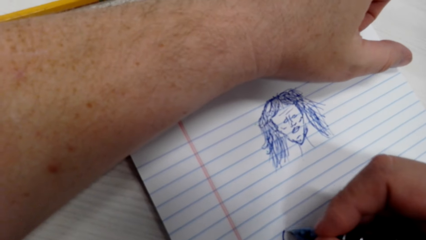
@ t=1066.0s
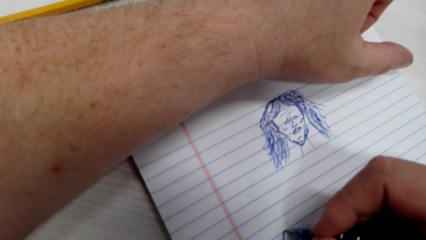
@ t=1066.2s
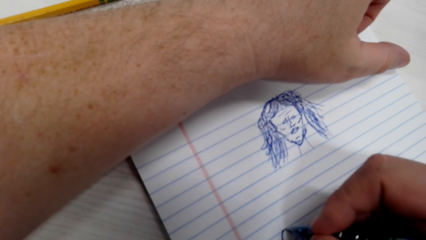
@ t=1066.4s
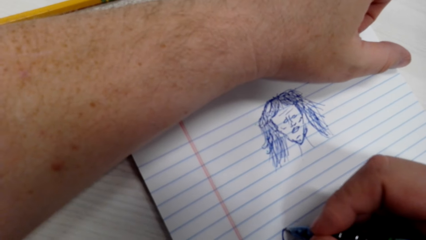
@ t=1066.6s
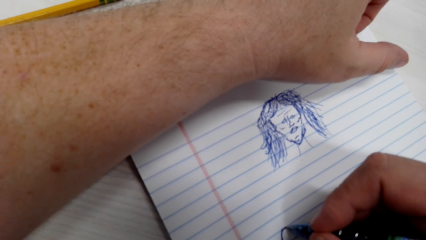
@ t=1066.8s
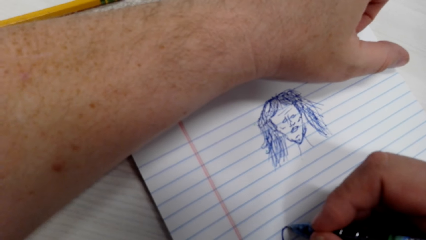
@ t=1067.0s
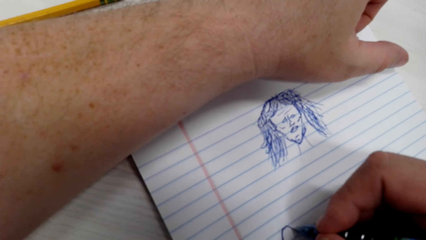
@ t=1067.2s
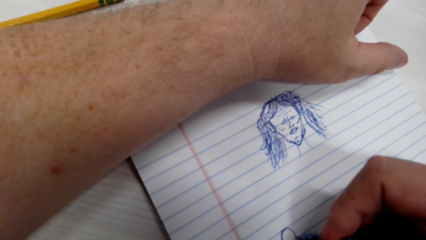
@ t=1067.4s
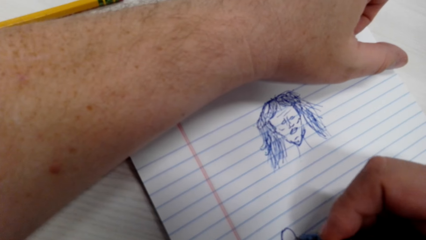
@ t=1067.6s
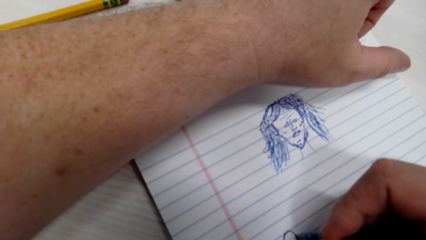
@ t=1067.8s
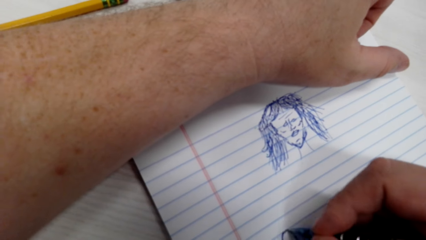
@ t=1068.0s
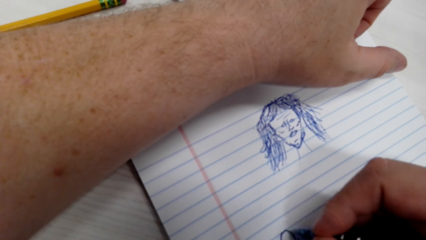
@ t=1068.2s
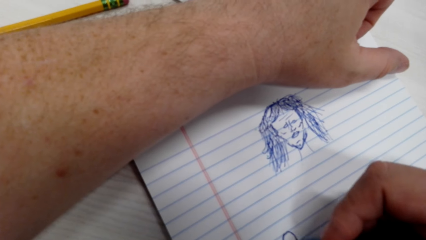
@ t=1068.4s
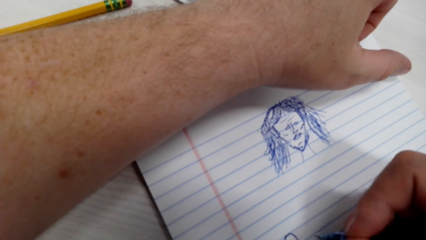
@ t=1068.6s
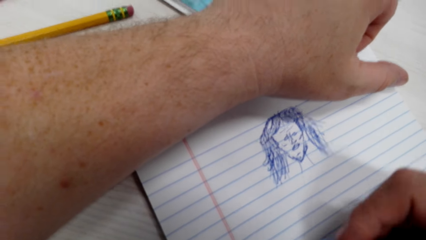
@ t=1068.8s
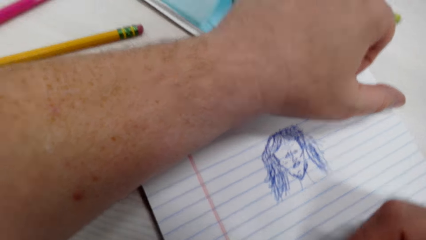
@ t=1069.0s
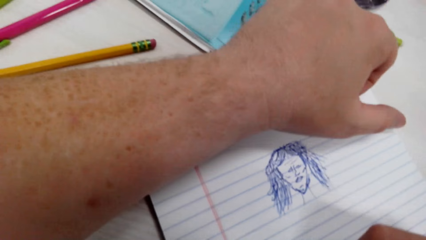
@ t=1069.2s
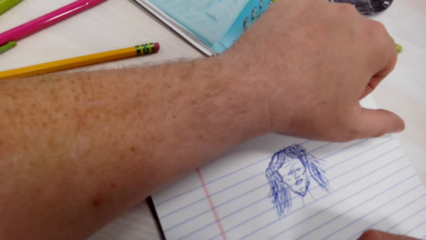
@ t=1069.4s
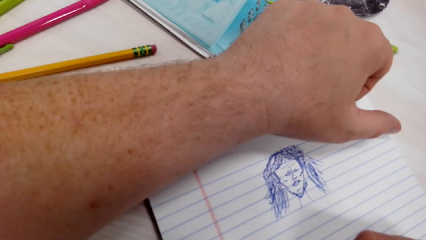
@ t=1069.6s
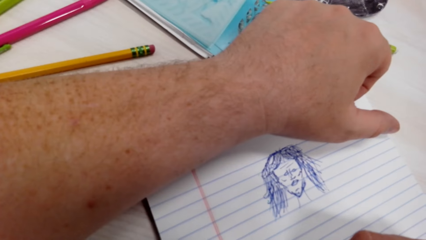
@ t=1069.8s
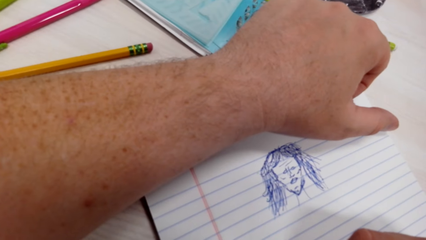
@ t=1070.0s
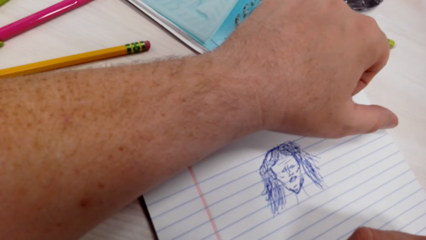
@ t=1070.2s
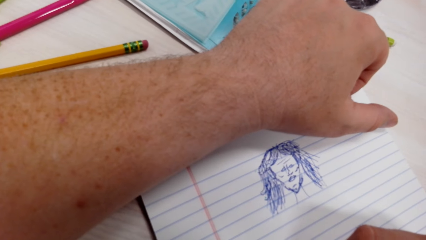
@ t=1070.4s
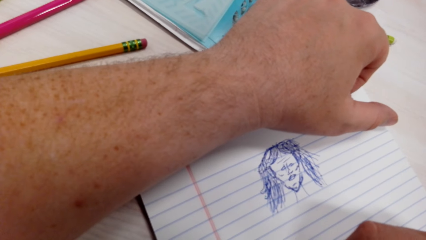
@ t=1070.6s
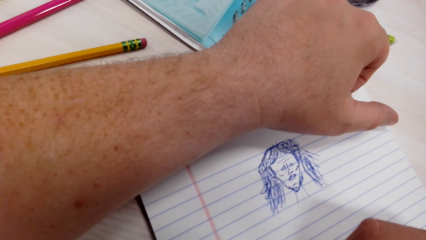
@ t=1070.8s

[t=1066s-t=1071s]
The camera wearer draws a drawing.

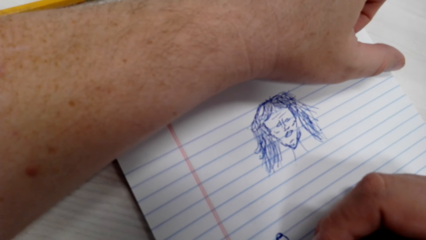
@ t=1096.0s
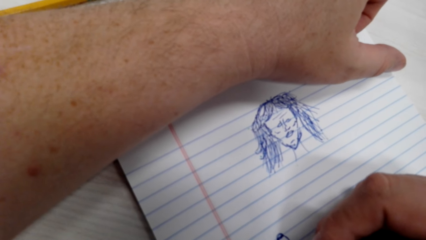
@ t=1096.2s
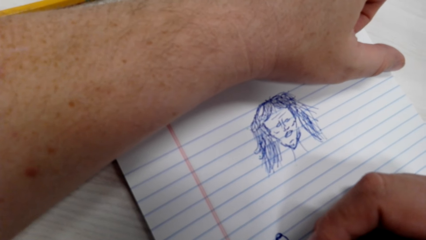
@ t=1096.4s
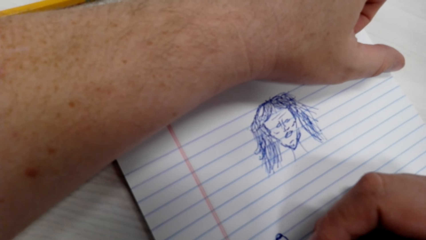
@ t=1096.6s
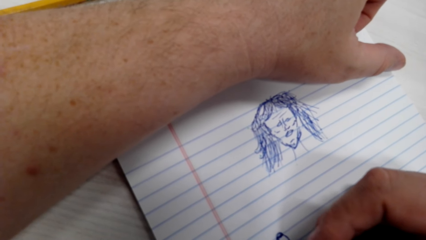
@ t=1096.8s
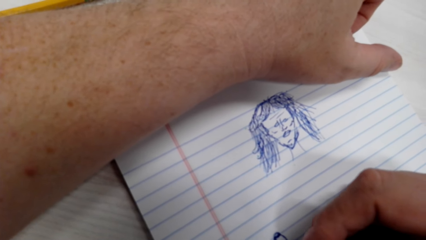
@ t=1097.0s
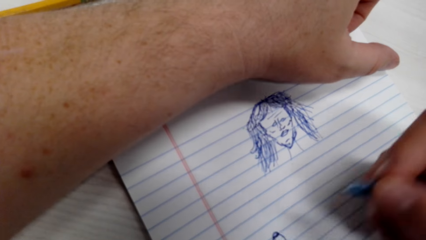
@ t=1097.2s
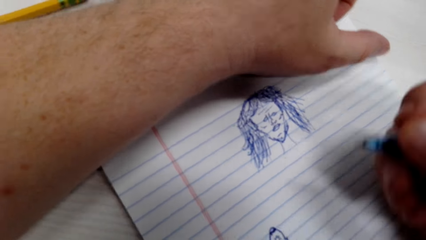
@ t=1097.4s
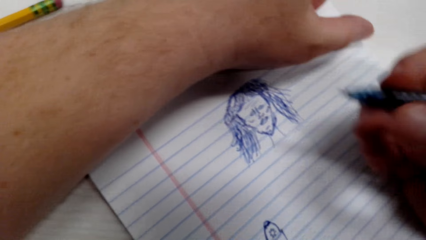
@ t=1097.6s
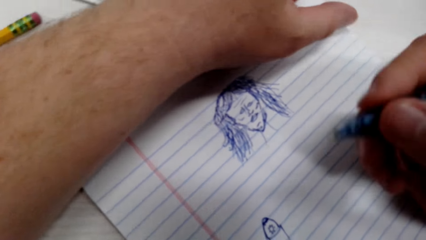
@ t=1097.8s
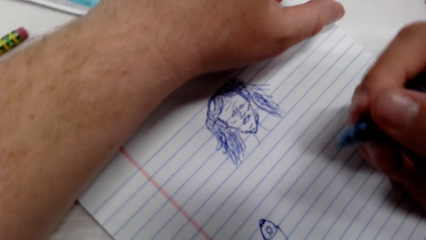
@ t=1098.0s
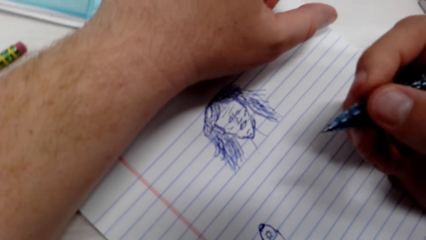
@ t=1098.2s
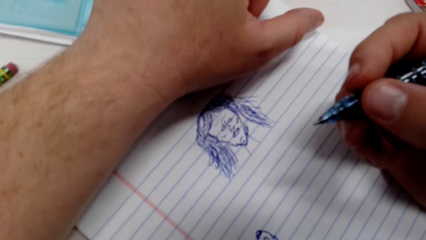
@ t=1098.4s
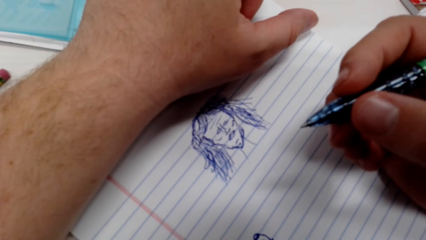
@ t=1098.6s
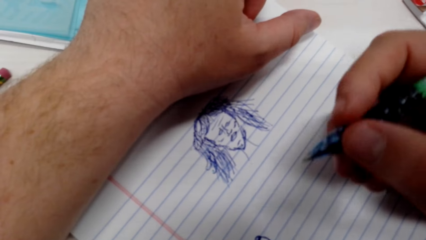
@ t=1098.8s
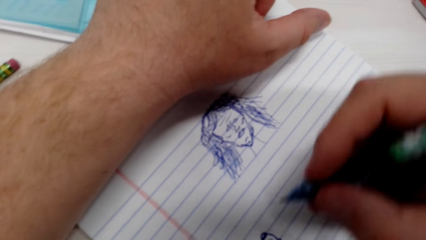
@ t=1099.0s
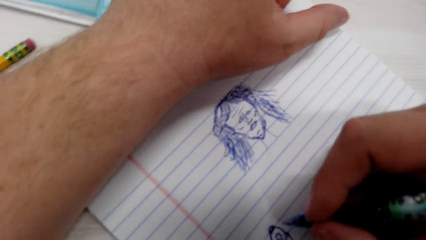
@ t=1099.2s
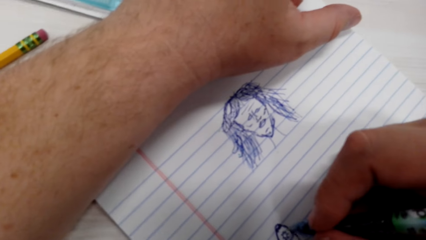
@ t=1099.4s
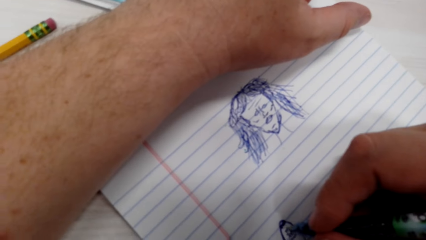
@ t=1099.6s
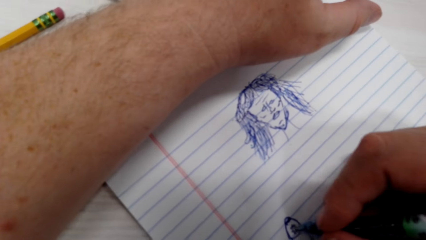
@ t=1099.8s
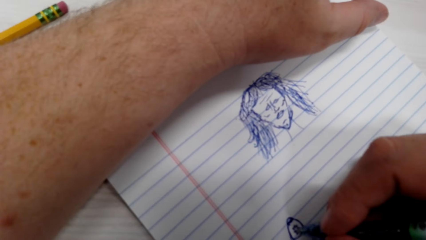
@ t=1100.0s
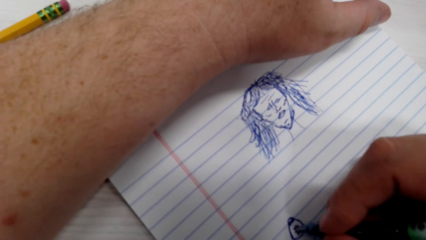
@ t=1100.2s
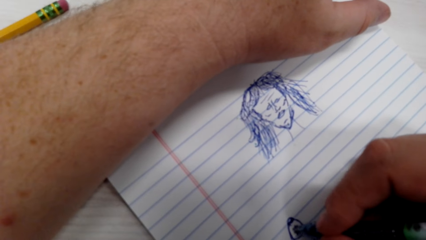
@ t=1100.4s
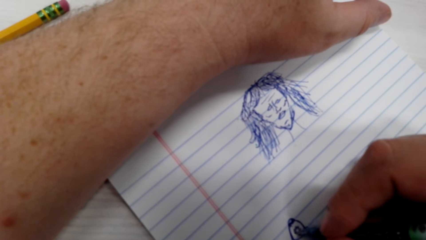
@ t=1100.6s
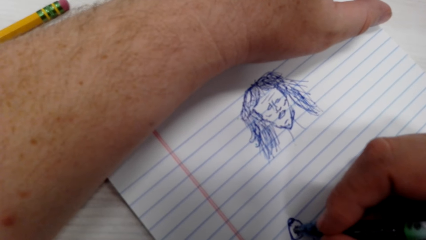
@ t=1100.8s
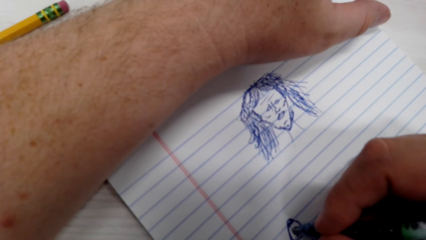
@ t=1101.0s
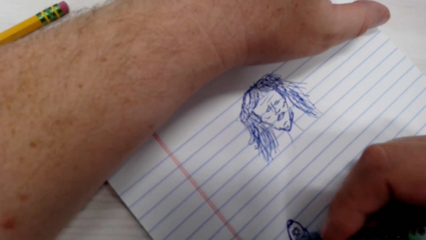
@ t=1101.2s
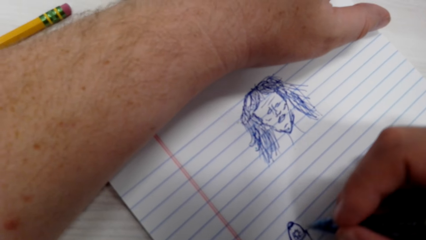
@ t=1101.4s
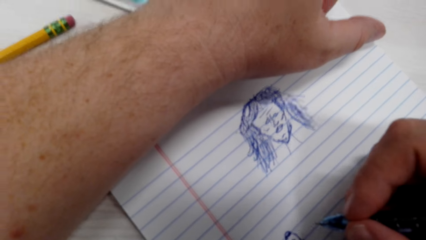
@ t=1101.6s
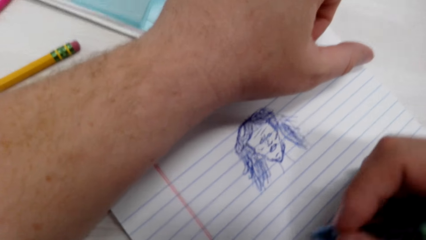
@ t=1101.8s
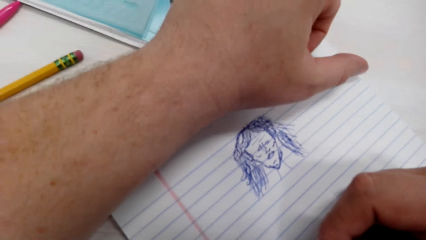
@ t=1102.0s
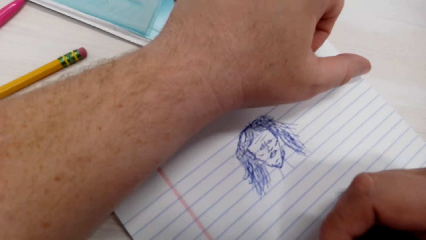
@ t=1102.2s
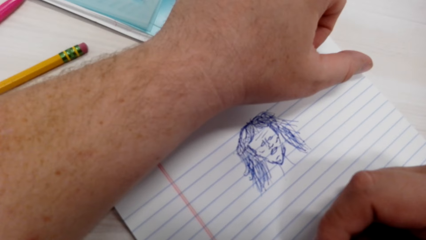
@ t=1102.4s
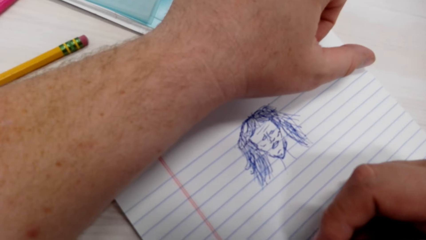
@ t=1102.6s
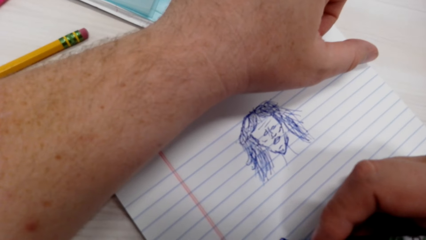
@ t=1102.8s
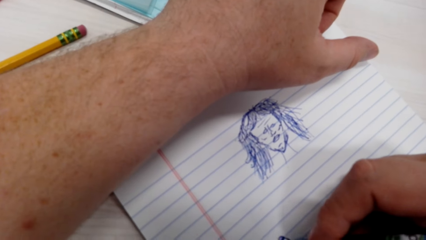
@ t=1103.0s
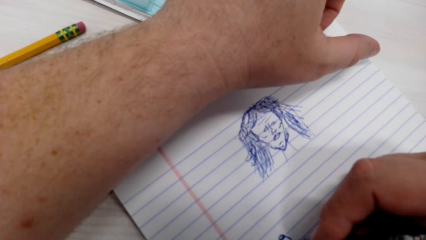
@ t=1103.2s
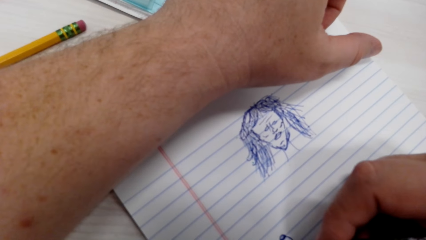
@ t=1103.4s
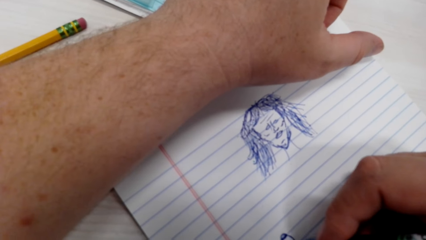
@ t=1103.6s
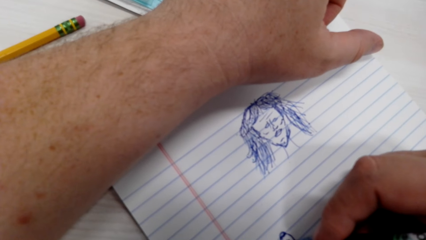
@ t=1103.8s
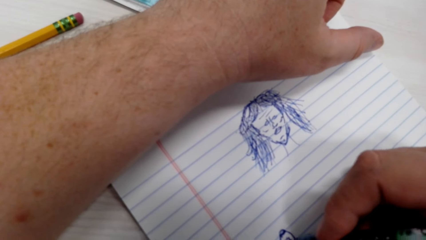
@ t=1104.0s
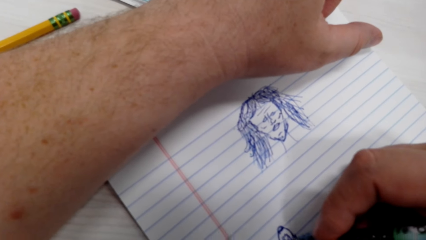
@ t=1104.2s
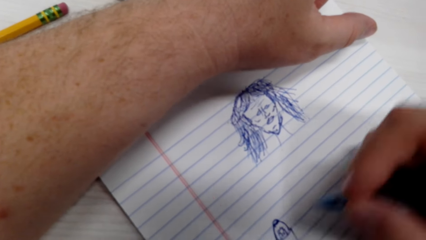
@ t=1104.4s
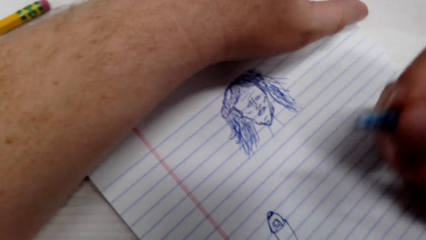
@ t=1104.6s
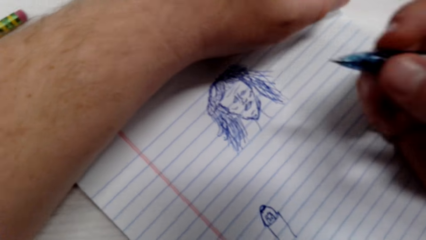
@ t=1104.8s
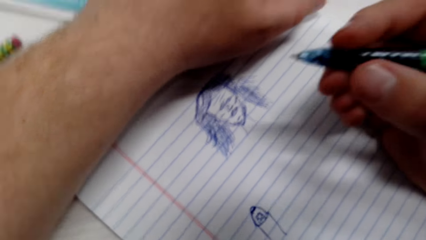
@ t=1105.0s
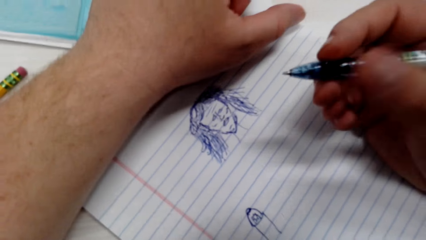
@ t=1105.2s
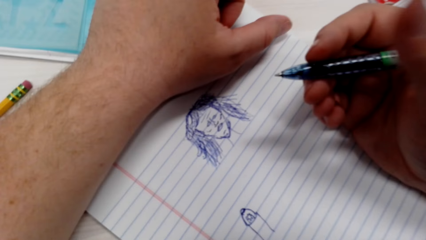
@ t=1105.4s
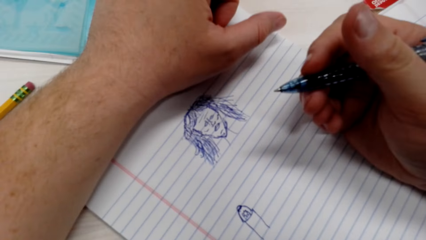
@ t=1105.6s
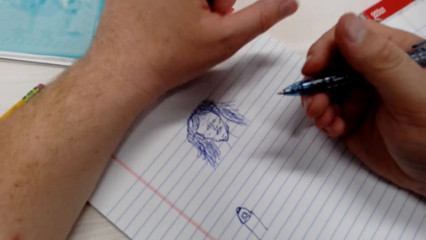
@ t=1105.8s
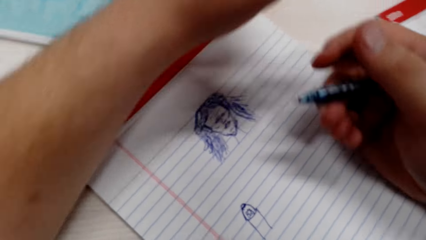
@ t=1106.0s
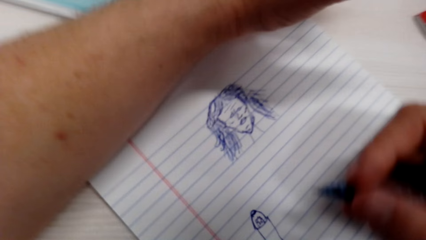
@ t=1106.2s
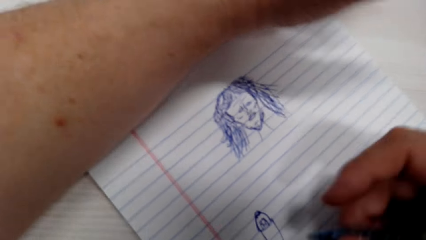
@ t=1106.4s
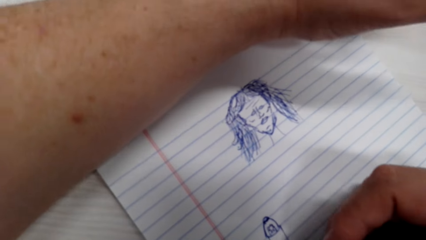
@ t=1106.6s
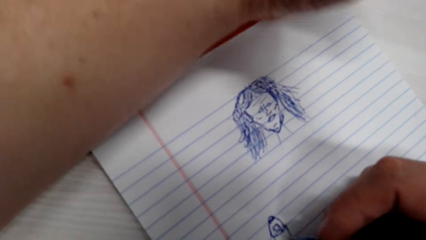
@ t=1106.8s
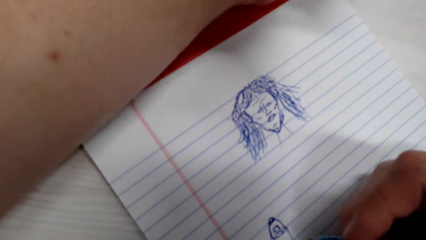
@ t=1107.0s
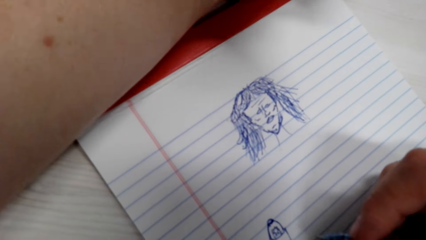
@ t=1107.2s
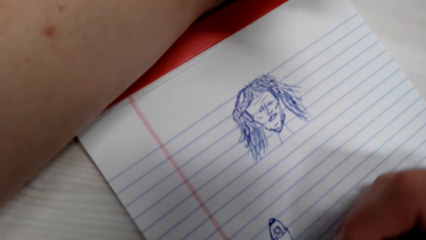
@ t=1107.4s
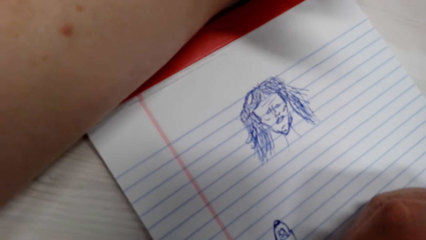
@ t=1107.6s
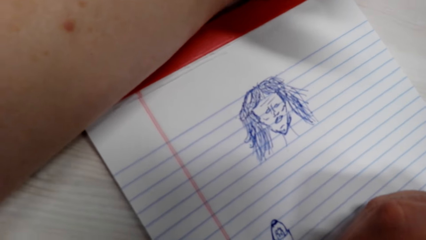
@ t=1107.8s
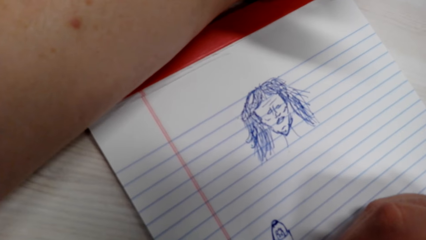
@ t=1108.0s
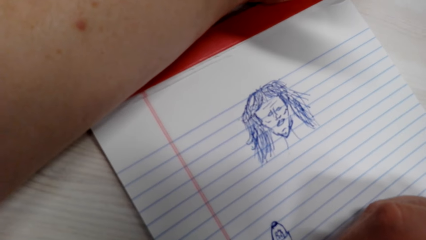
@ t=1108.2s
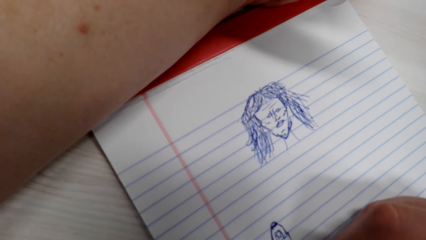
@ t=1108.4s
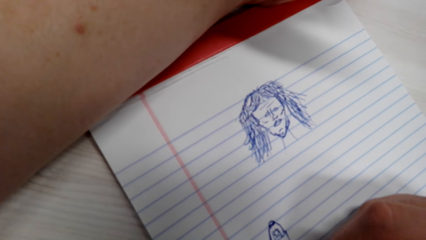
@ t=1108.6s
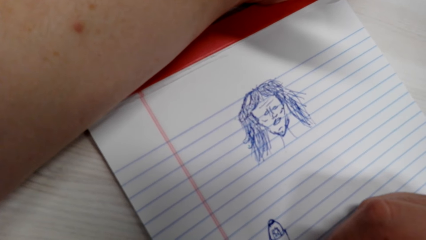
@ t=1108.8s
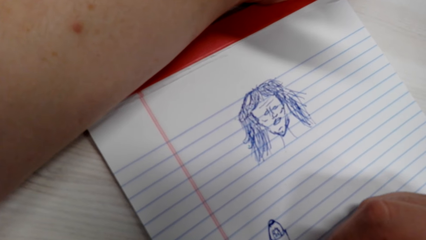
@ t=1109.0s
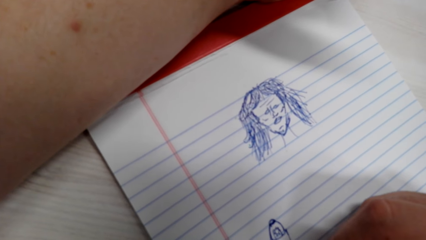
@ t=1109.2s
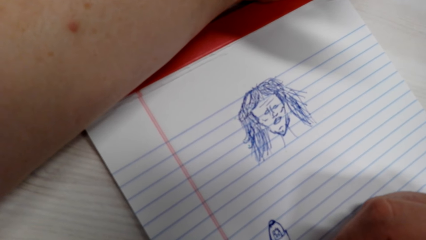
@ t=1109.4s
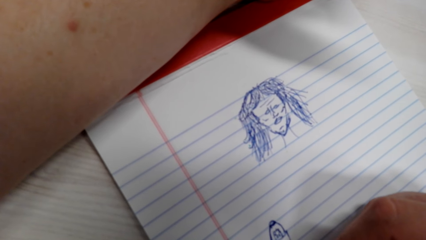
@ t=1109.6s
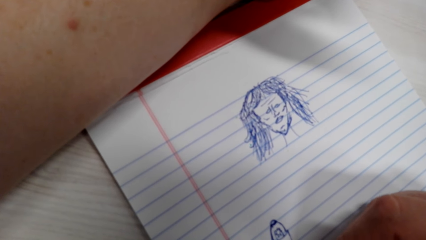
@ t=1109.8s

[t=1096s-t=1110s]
A person speaks with another person. The camera wearer talks with the first person.
